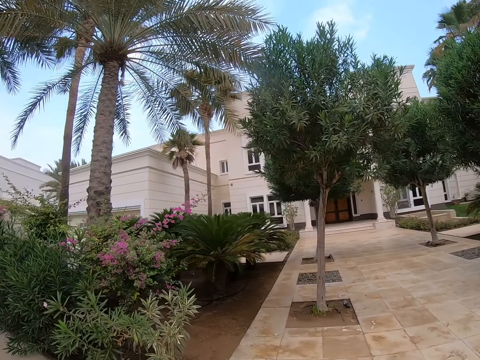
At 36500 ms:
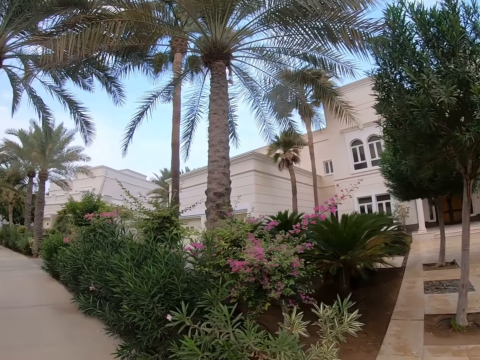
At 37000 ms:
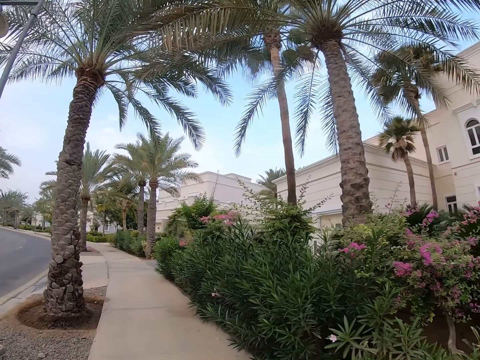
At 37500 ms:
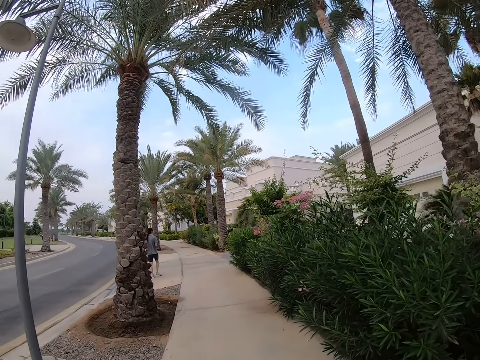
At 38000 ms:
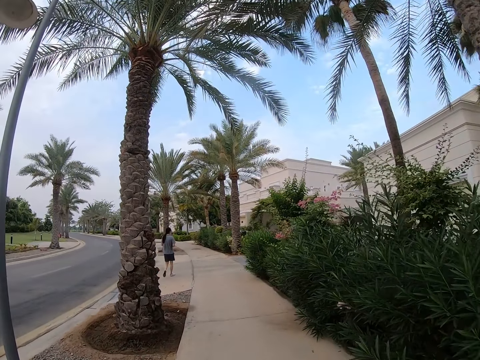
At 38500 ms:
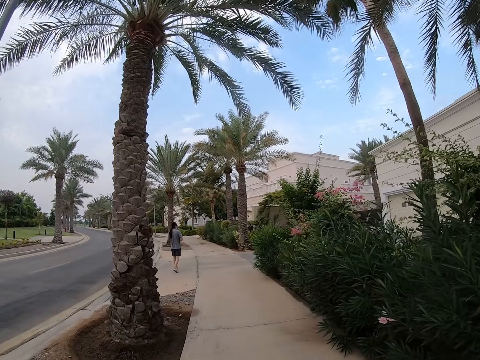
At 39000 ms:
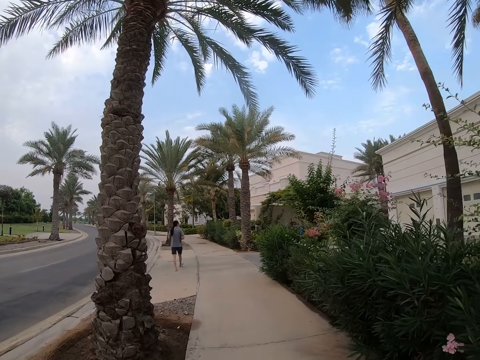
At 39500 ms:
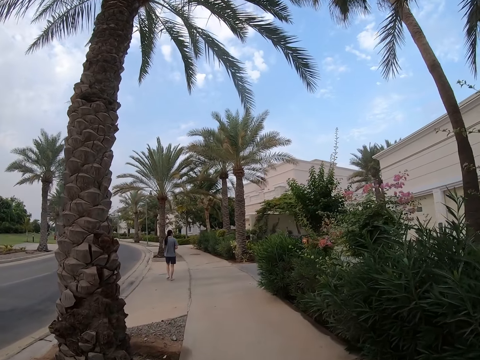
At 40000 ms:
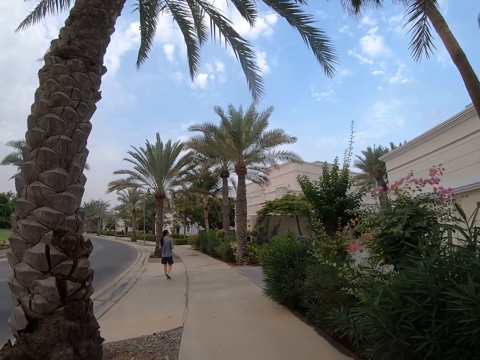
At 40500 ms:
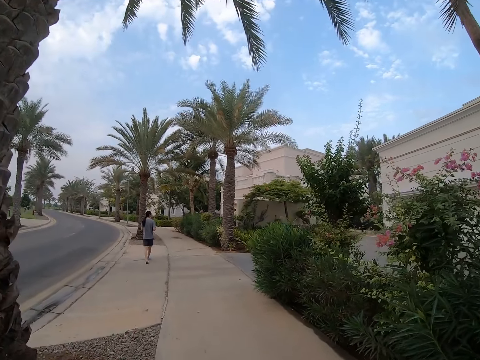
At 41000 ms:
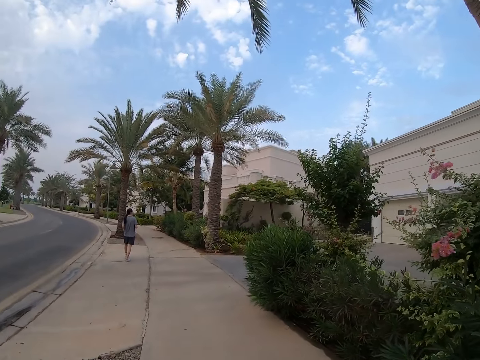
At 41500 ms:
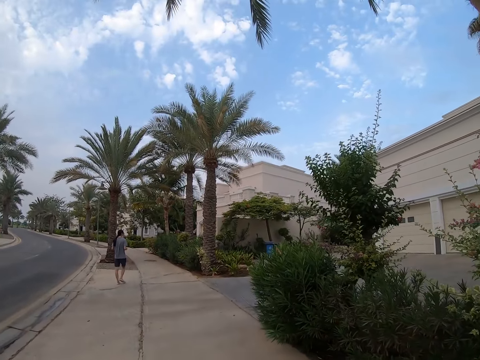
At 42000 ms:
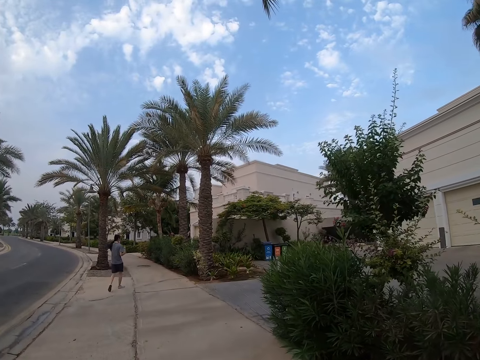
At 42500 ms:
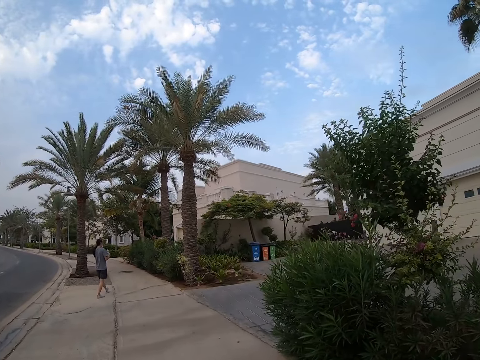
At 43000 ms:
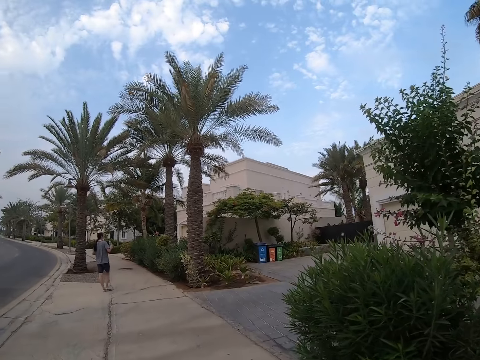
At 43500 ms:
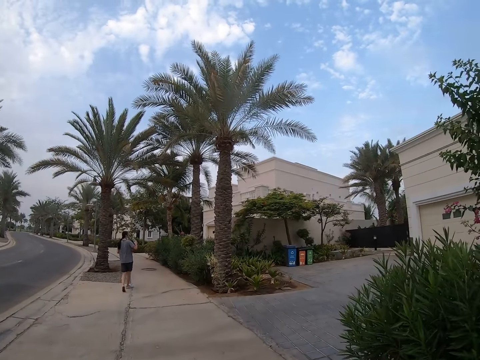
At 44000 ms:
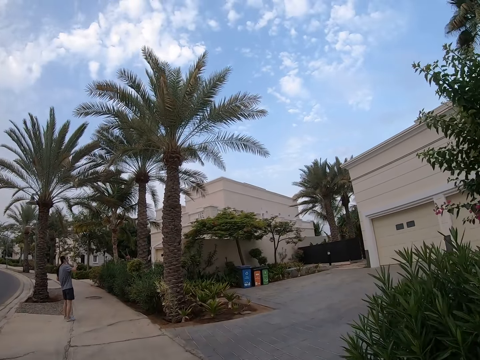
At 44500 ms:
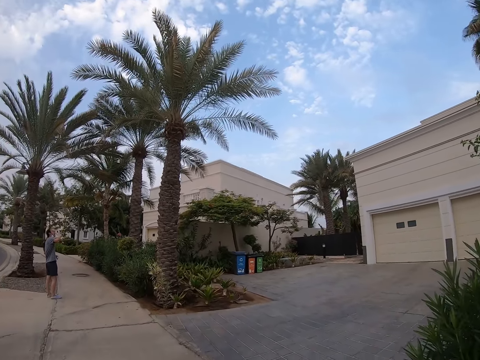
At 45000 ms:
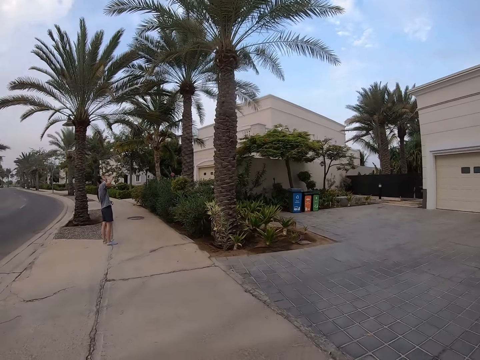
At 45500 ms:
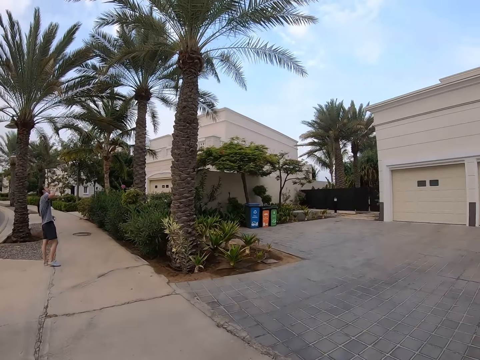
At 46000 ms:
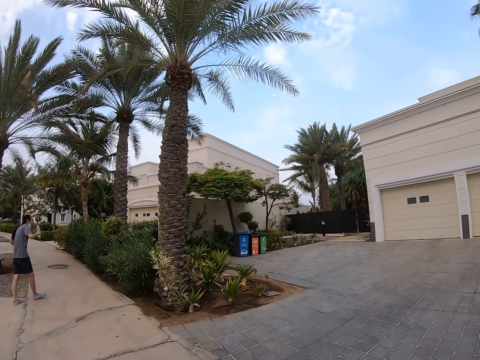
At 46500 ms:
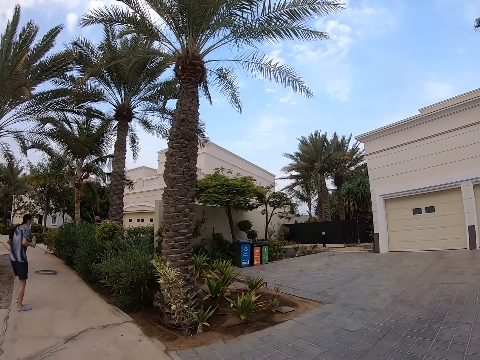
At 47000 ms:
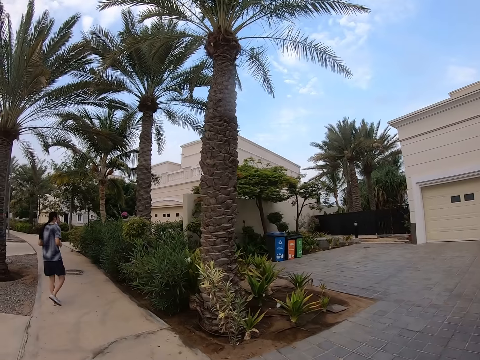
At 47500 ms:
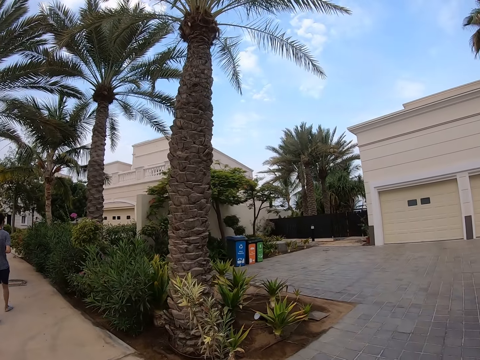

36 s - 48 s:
The camera wearer walks on the sidewalk. A man drinks water in the water bottle.

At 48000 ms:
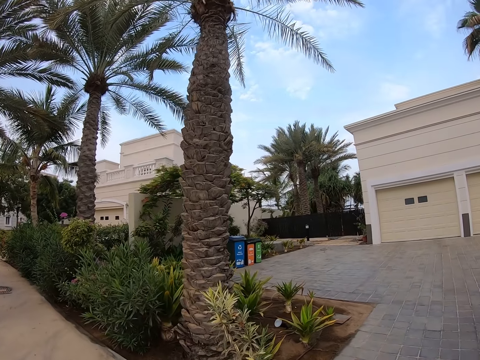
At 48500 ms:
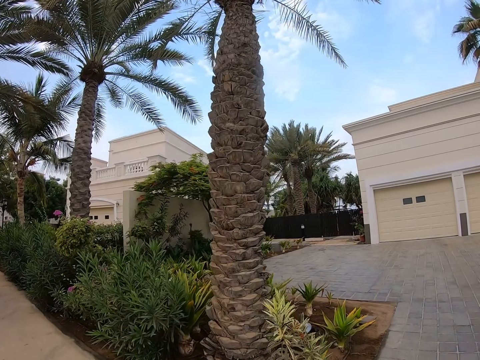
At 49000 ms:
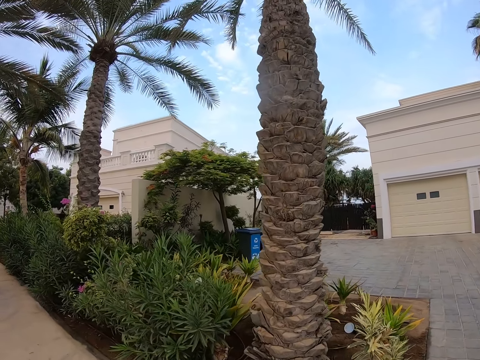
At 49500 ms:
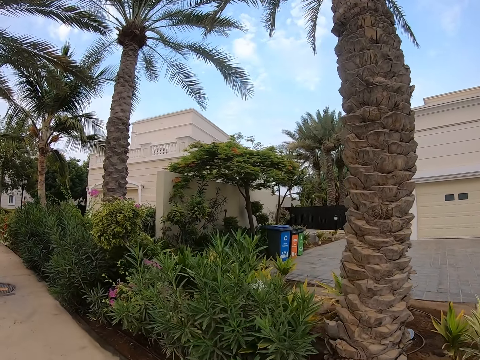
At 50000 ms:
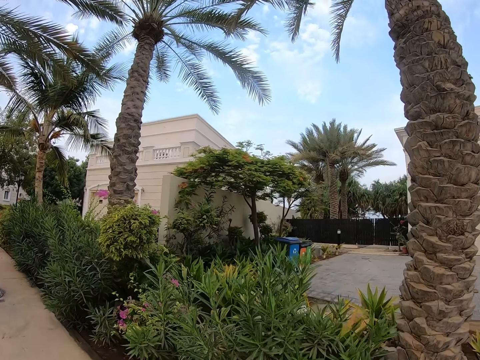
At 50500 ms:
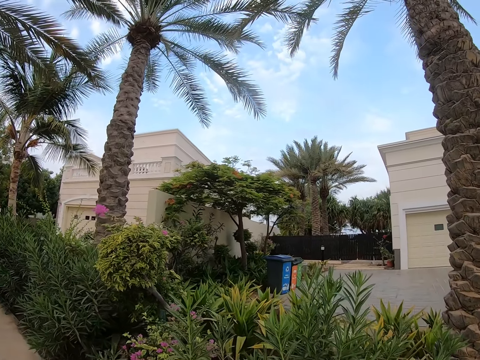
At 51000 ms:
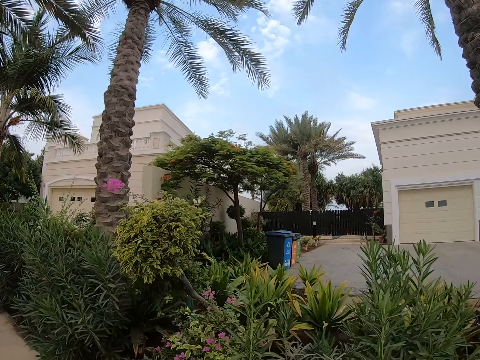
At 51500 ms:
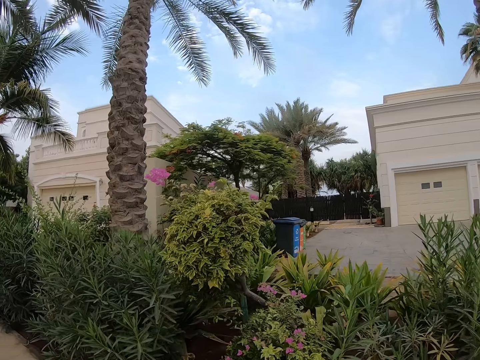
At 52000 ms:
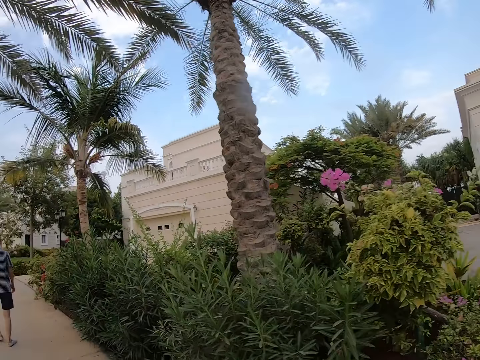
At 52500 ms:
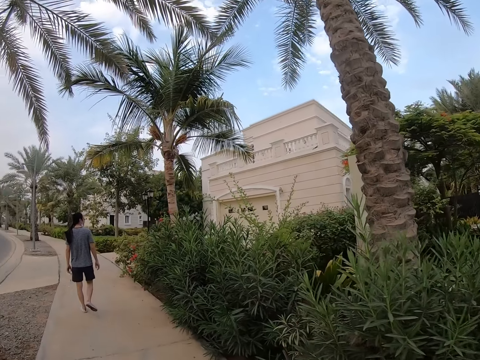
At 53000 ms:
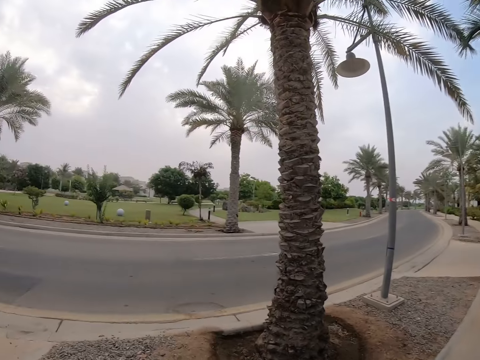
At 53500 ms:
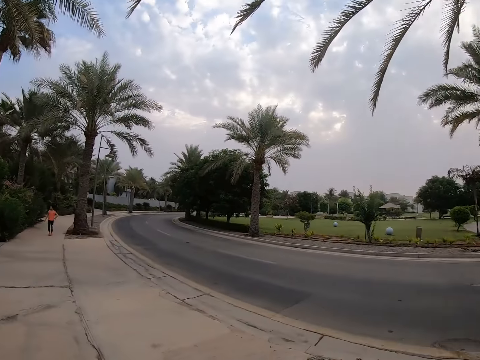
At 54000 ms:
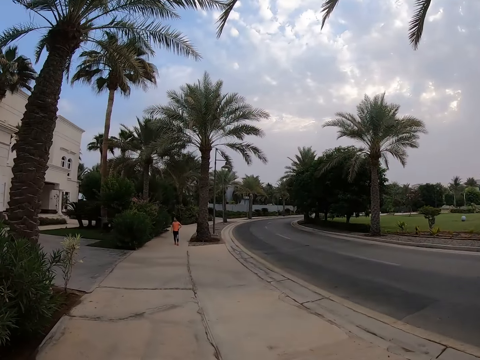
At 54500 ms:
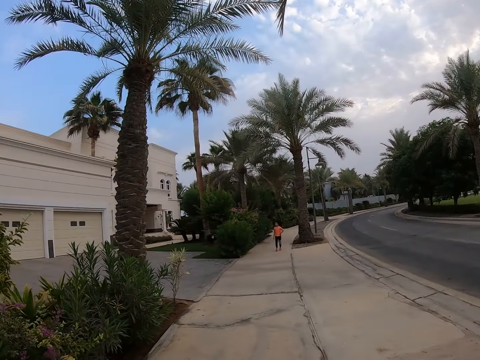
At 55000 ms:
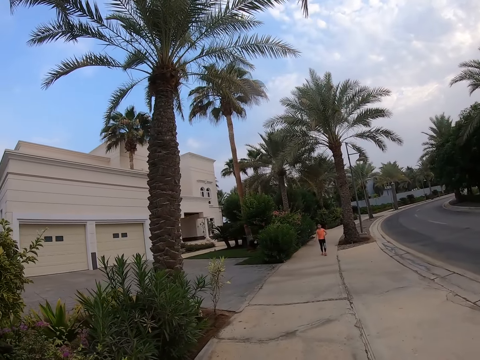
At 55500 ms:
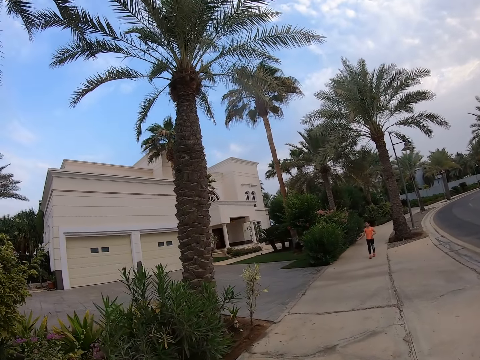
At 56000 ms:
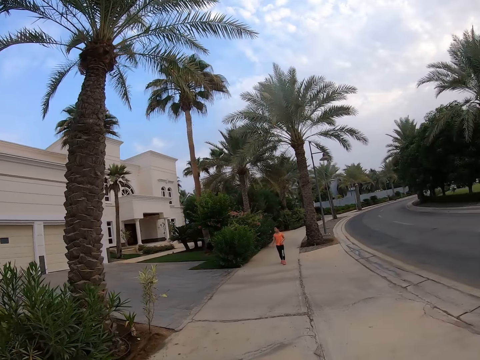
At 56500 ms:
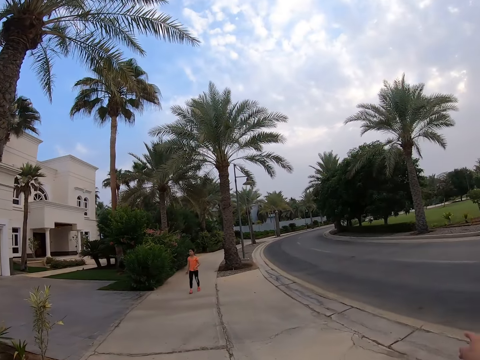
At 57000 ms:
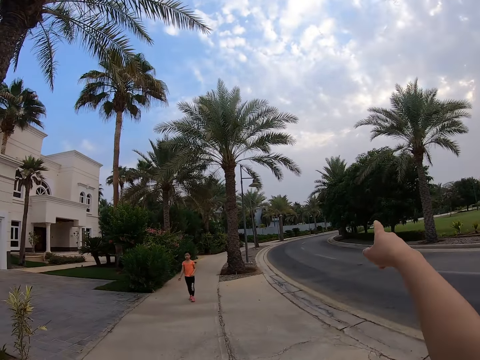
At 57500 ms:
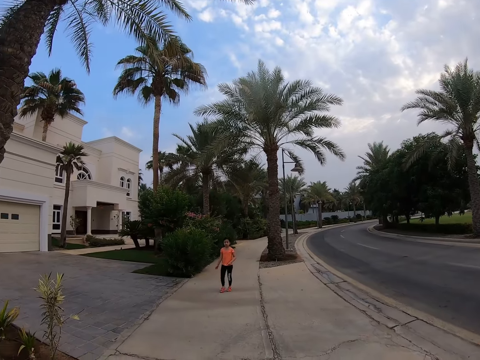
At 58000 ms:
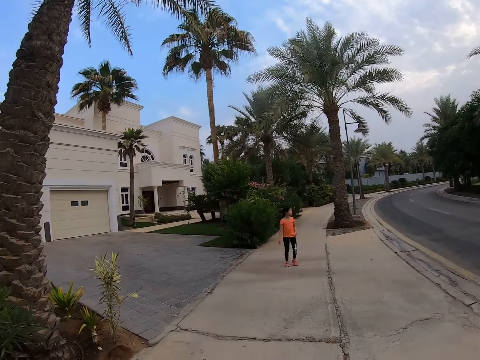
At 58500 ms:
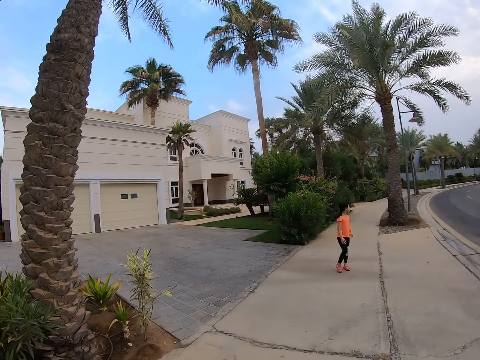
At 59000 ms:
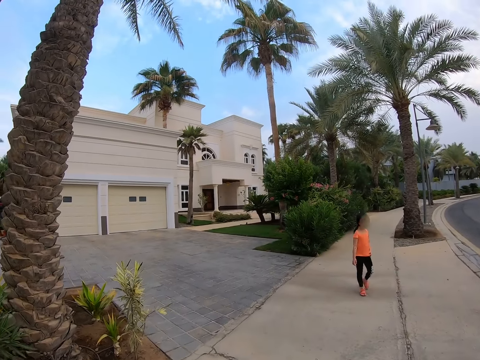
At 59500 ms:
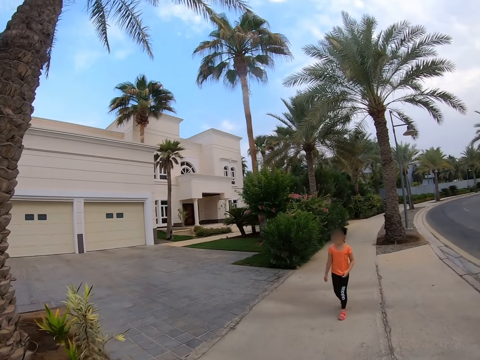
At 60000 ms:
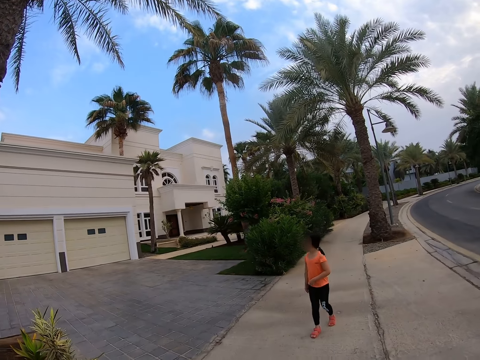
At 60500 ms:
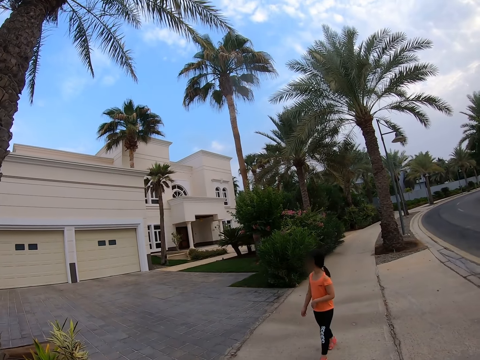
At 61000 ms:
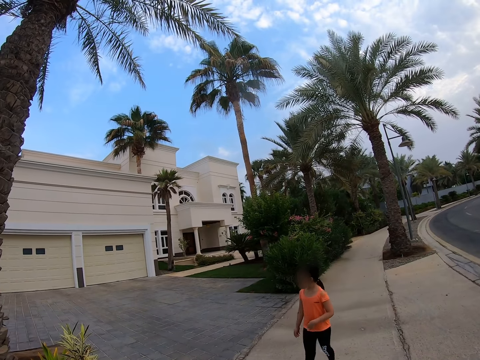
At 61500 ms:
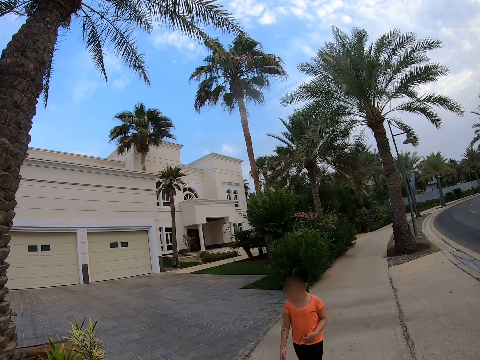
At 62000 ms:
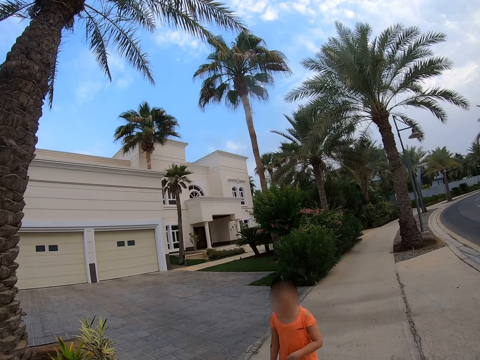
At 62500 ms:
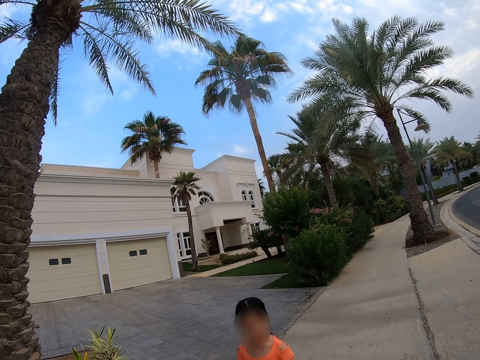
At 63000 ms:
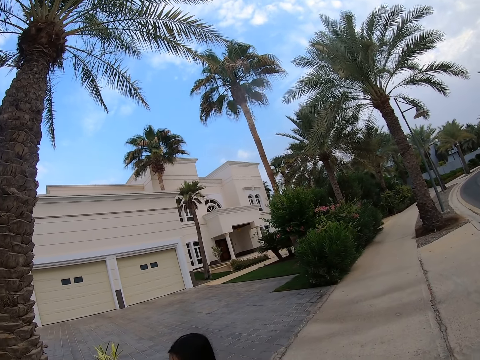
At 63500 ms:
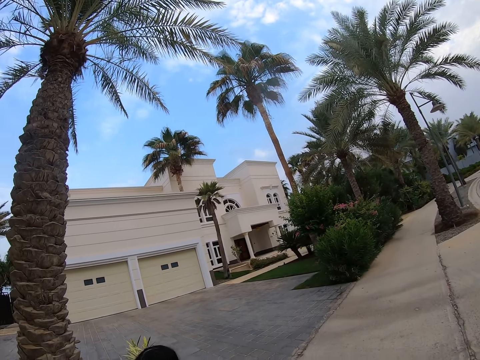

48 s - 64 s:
The camera wearer looks around the houses. They walk on the sidewalk. They turn back. They look across the road. They walk on the sidewalk. They point at a girl. They converse with the girl. They walk on the sidewalk. The girl walks on the sidewalk.
